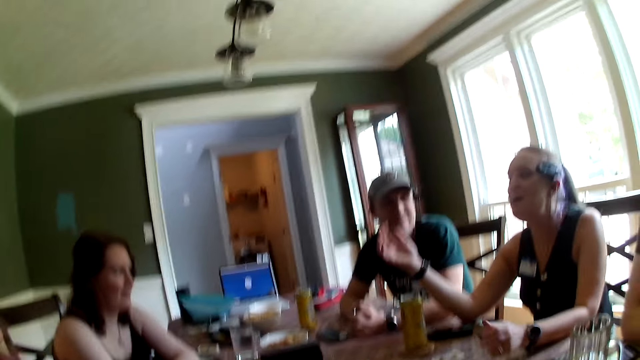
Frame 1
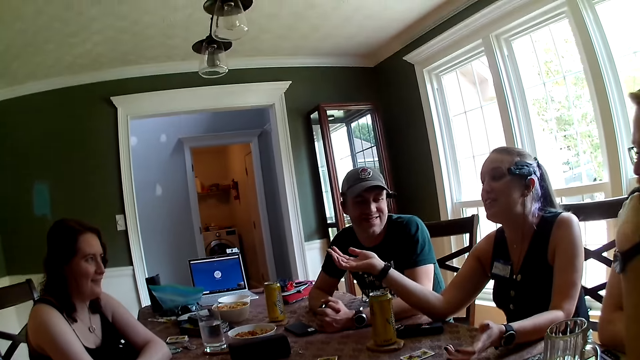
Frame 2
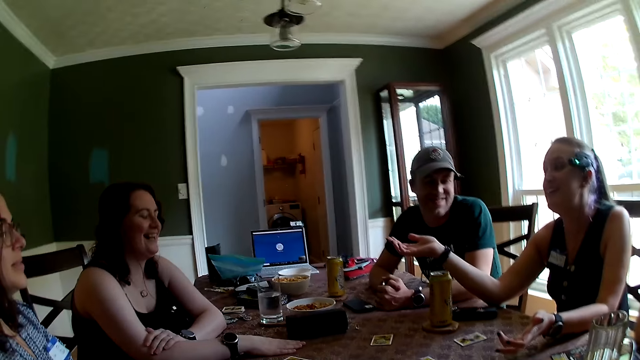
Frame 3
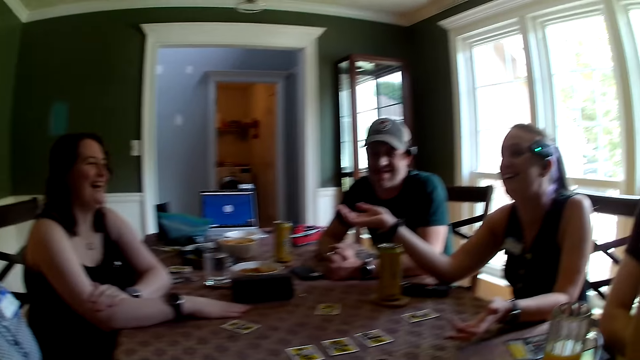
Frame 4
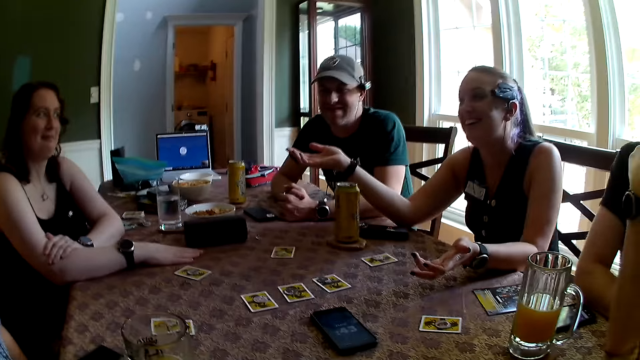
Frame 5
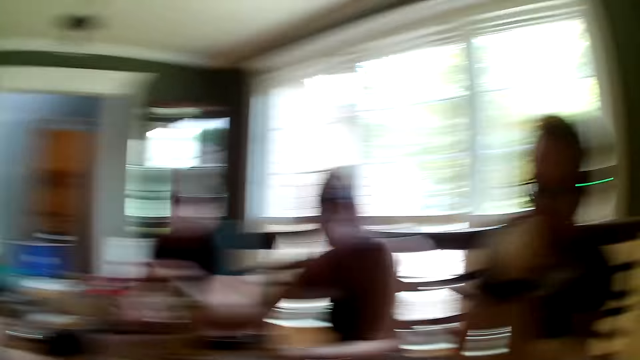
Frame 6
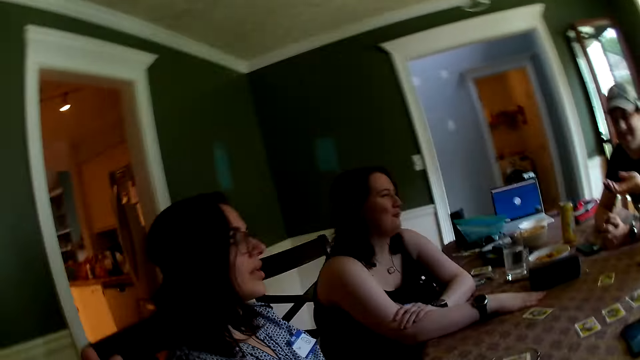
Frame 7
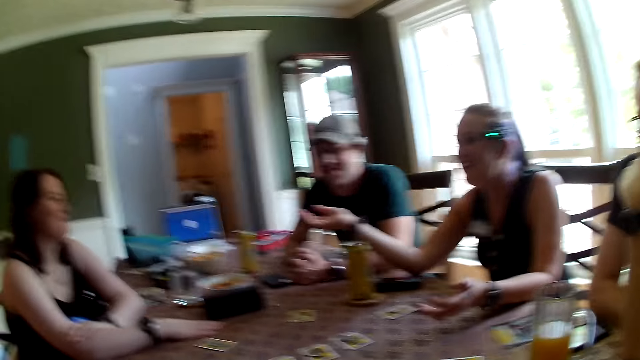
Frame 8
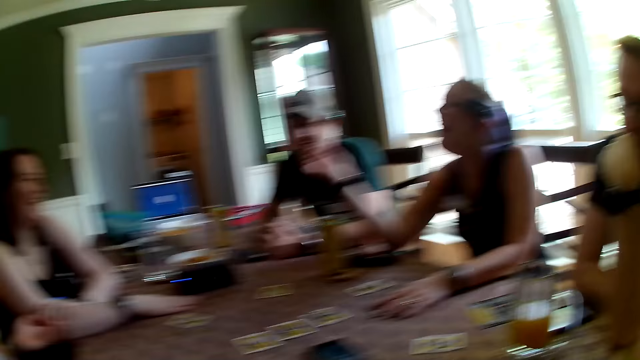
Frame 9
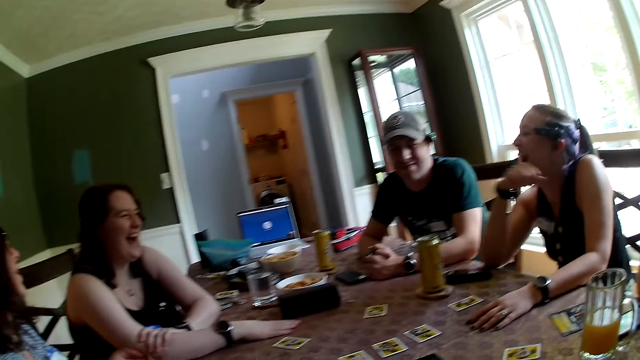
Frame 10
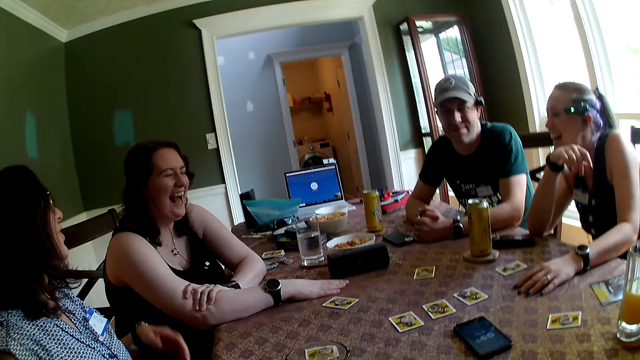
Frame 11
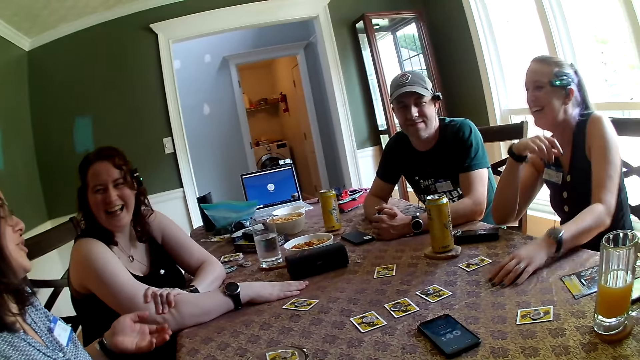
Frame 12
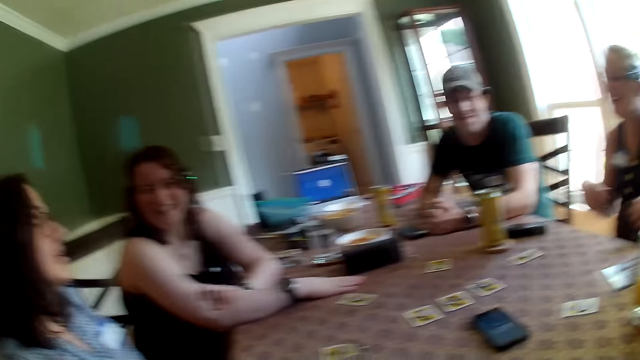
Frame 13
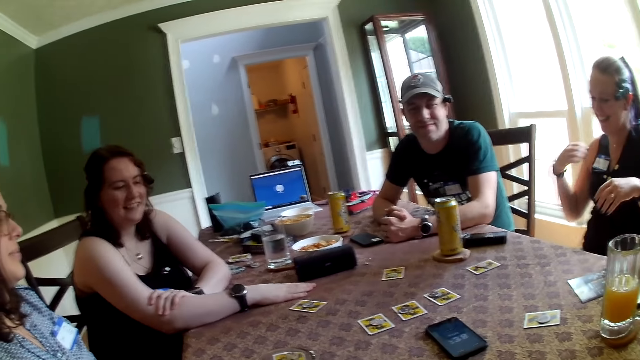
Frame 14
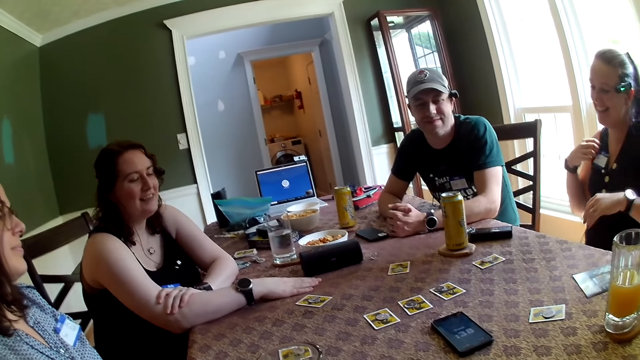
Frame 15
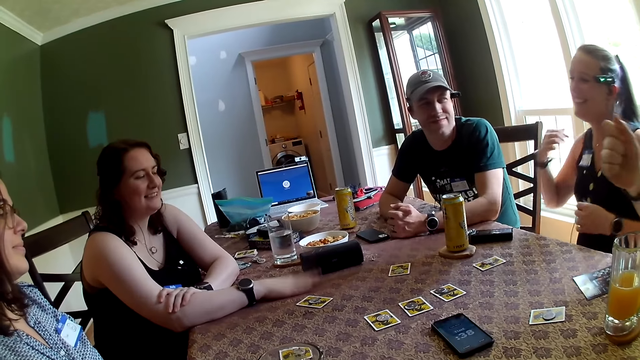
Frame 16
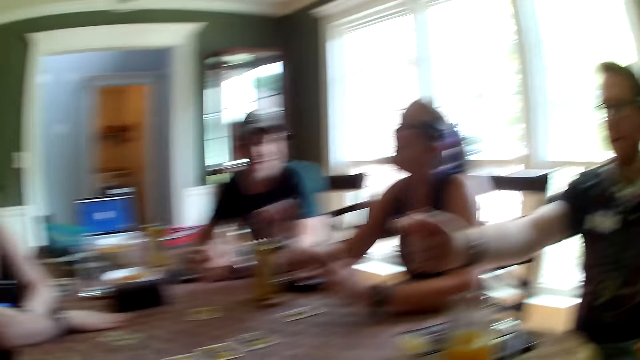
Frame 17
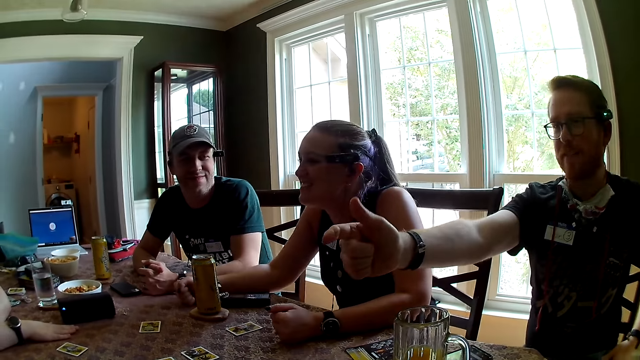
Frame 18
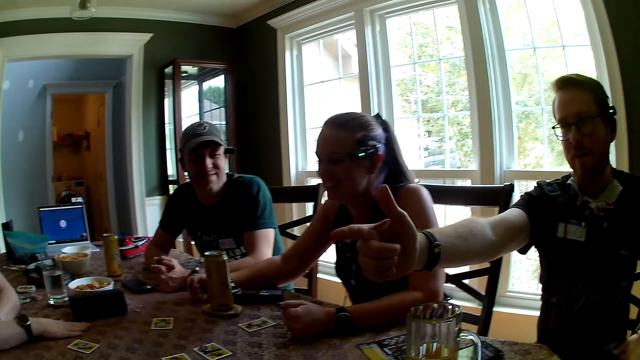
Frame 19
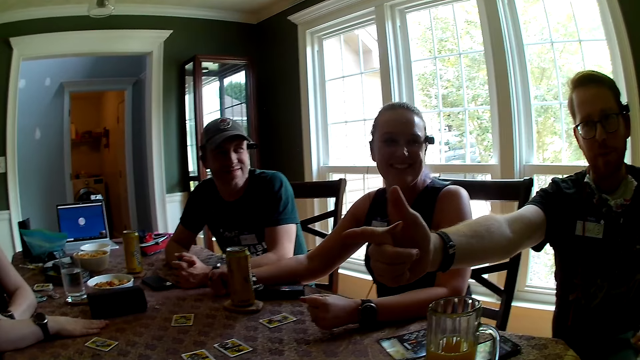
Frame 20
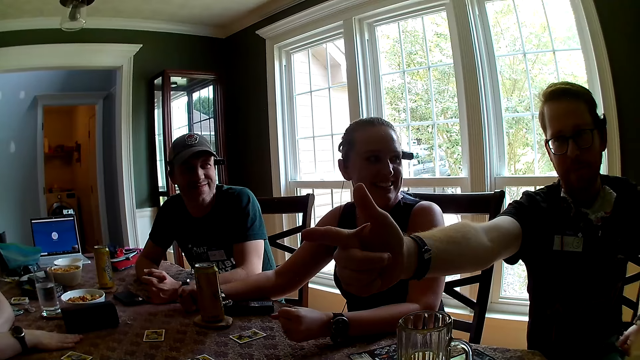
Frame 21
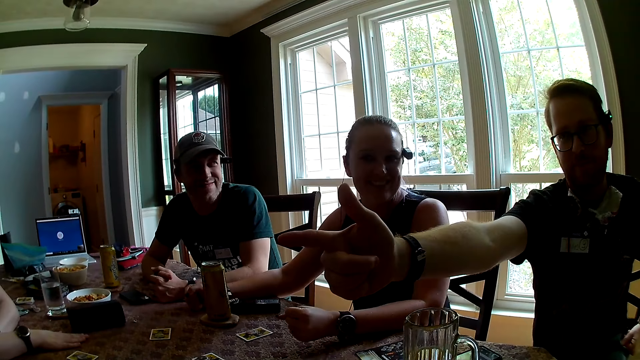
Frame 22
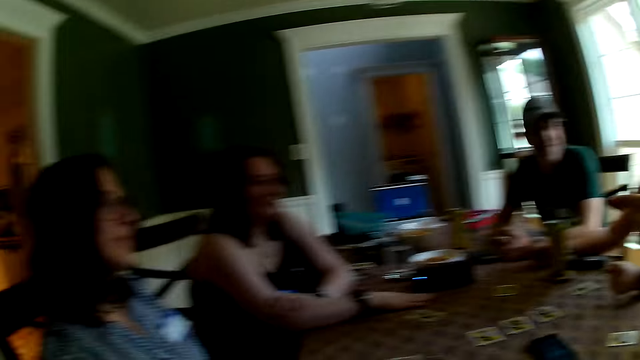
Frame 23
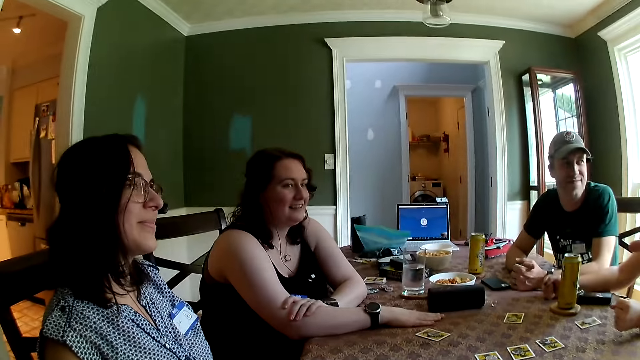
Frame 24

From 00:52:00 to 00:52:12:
A man strokes his chin with his left hand. The camera wearer converses with the group of people in the dining area. A woman adjusts her top with her right hand. The man converses with the group of people in the dining area.

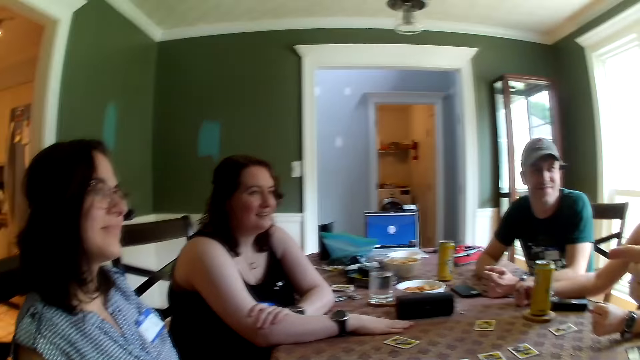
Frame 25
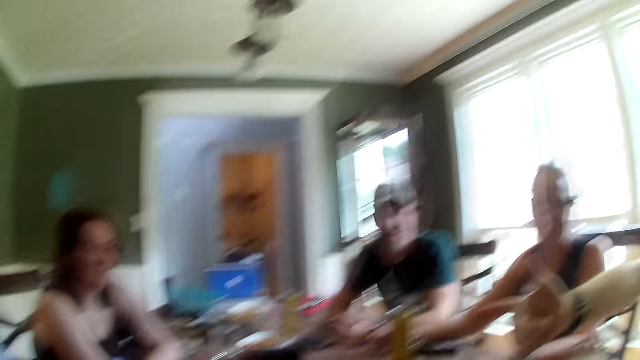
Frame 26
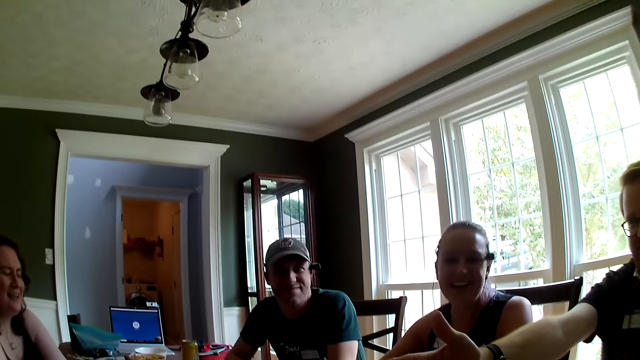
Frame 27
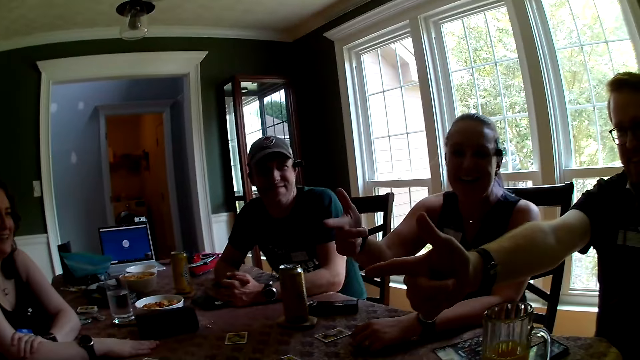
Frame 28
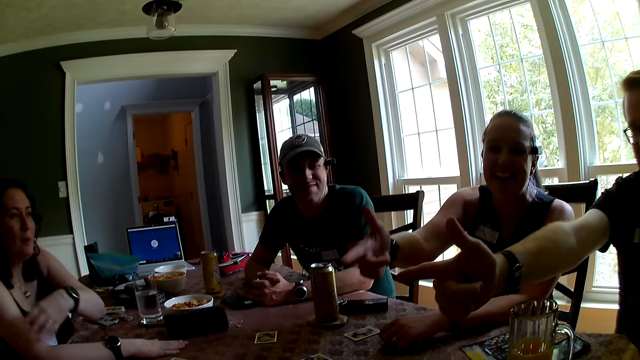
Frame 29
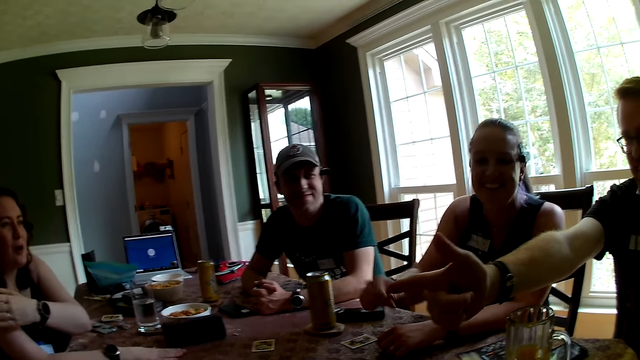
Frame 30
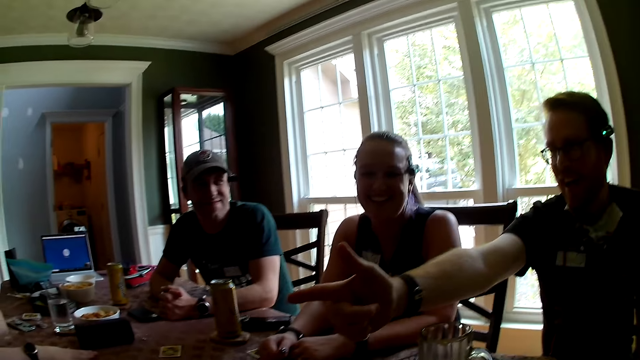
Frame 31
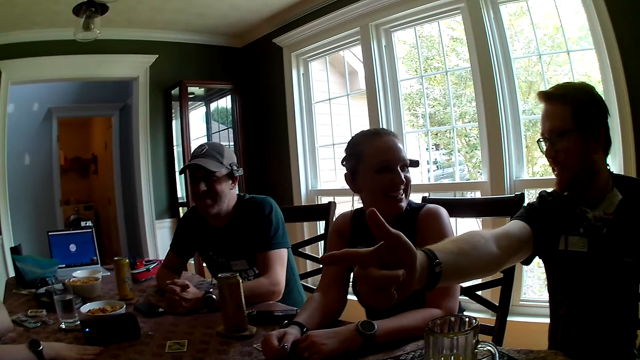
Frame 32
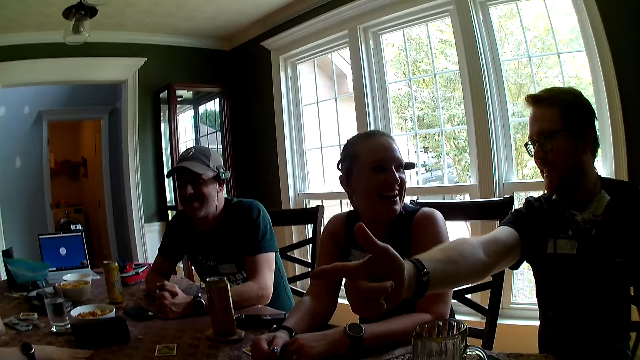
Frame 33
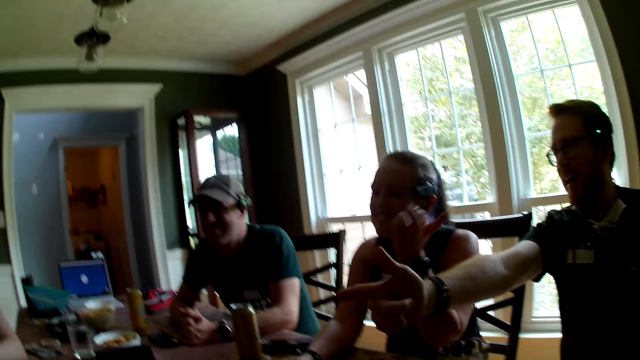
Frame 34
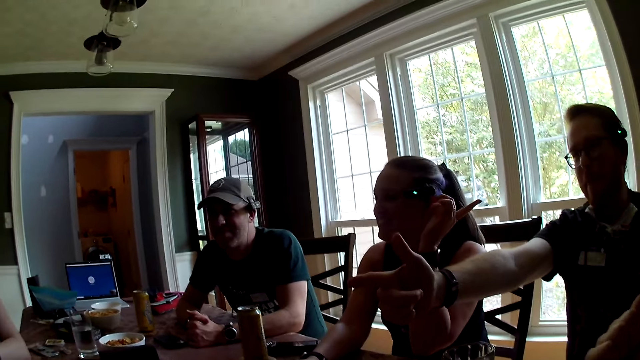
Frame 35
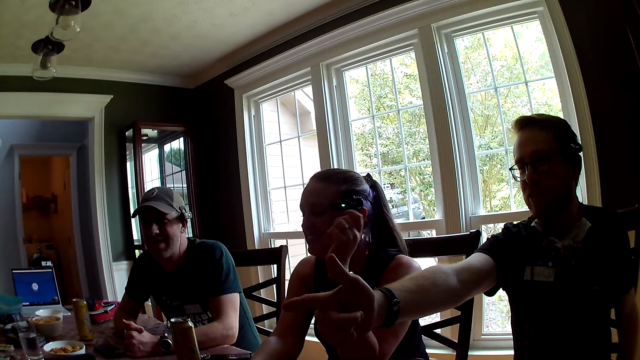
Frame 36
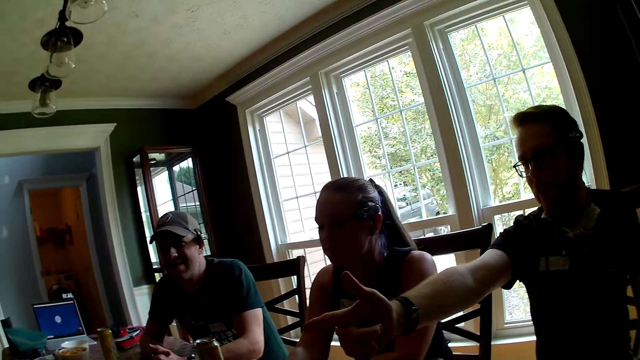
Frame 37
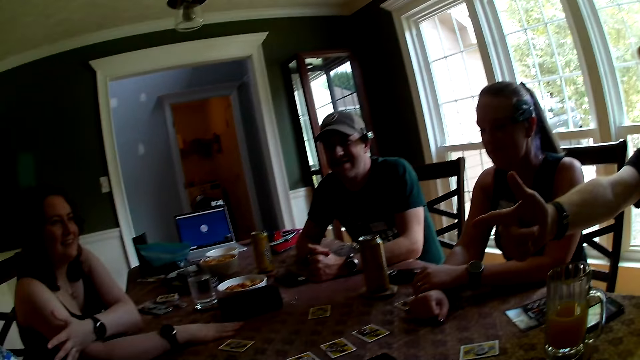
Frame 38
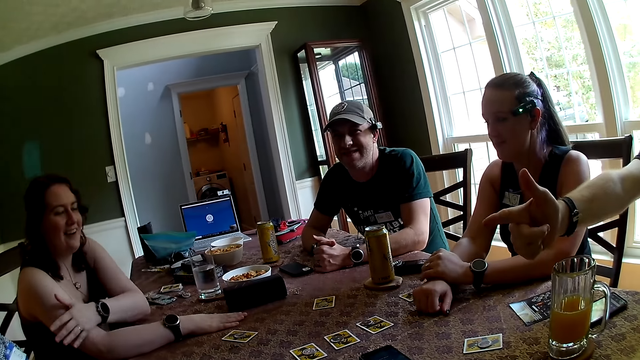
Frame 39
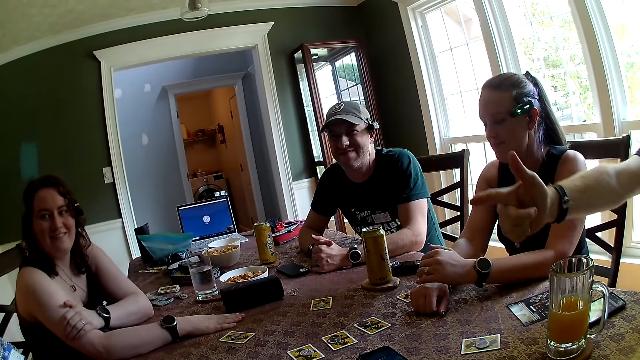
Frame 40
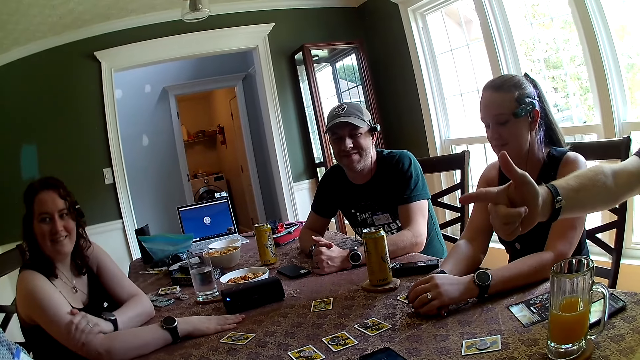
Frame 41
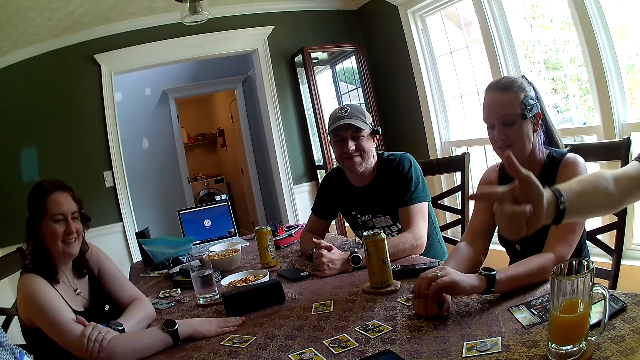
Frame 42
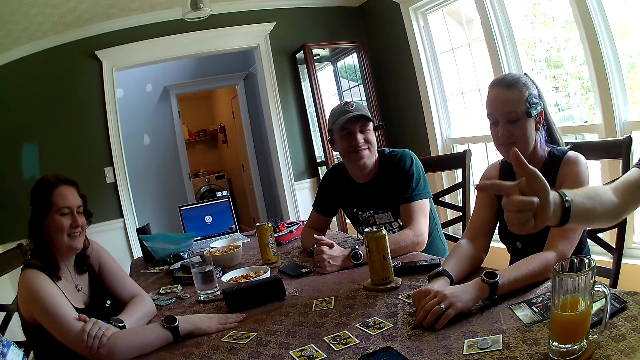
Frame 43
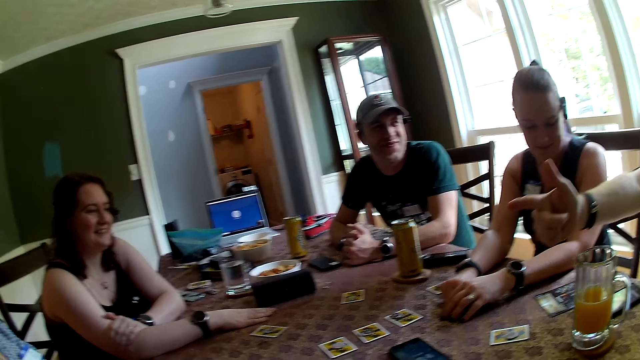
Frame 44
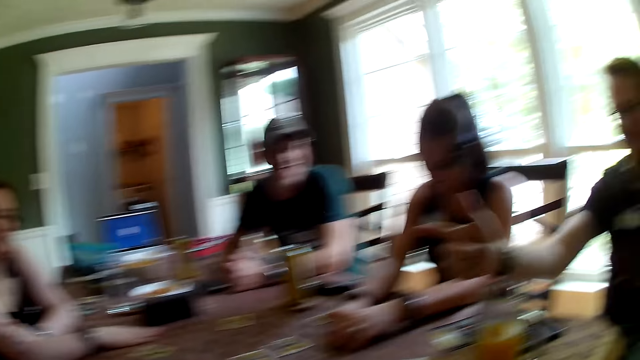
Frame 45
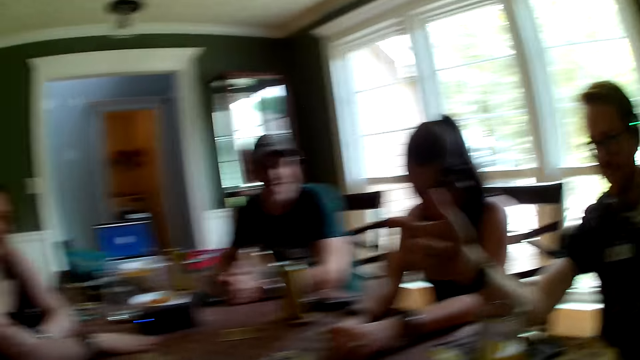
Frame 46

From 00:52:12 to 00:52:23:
A man points at a woman with his right hand. Another woman points at a third woman with her right hand. The second woman points at the man with her left hand.
